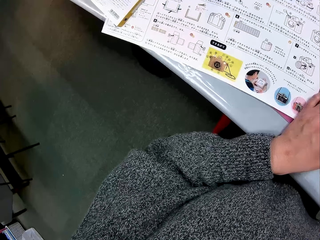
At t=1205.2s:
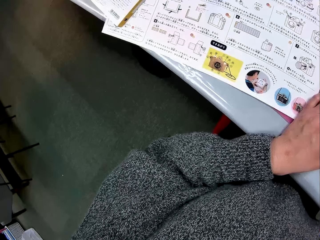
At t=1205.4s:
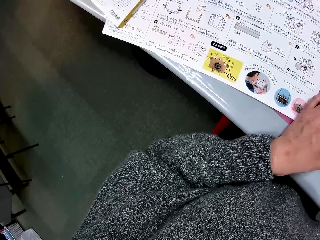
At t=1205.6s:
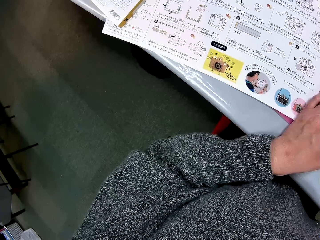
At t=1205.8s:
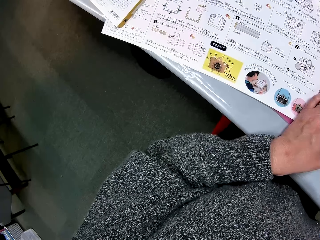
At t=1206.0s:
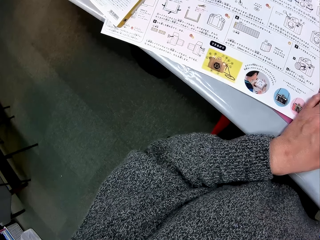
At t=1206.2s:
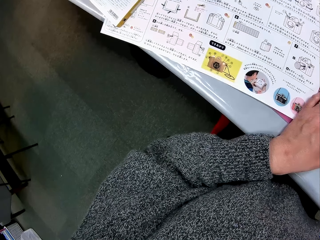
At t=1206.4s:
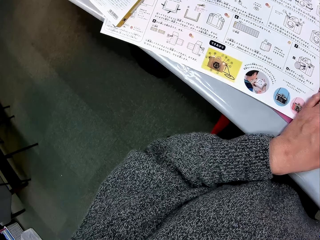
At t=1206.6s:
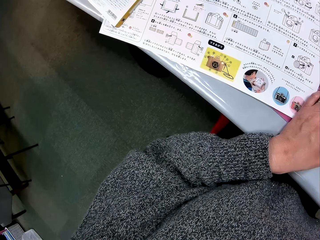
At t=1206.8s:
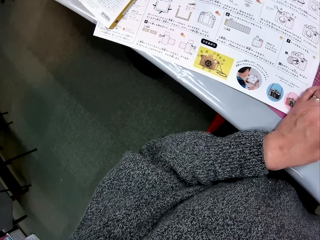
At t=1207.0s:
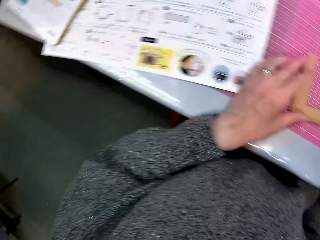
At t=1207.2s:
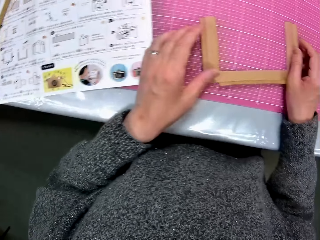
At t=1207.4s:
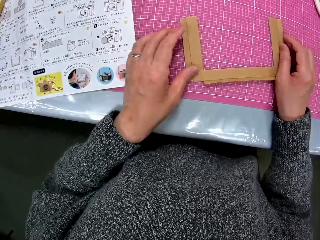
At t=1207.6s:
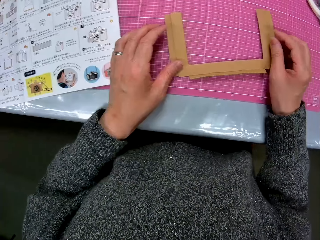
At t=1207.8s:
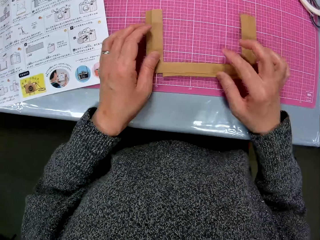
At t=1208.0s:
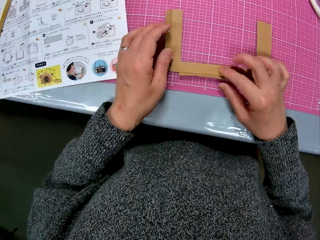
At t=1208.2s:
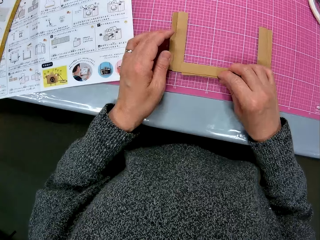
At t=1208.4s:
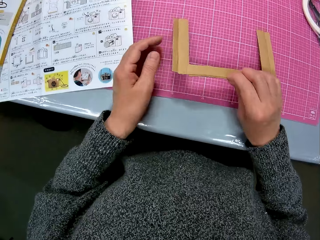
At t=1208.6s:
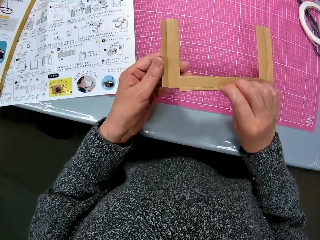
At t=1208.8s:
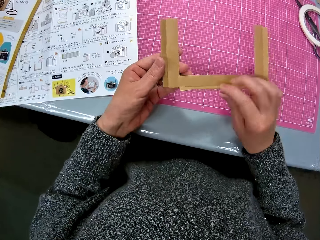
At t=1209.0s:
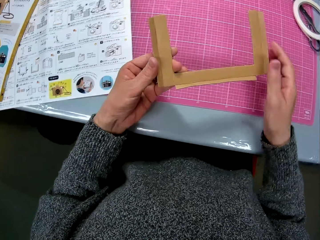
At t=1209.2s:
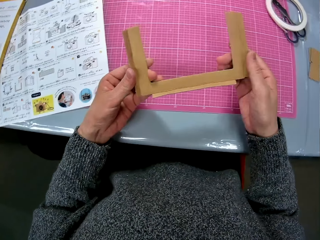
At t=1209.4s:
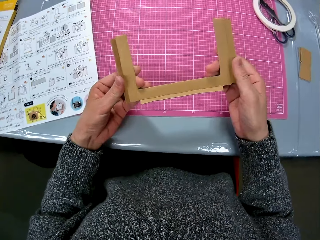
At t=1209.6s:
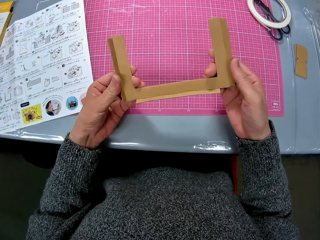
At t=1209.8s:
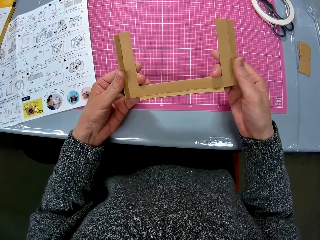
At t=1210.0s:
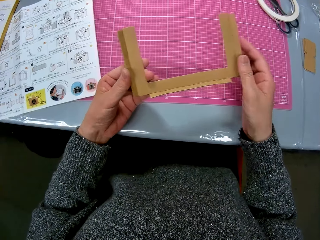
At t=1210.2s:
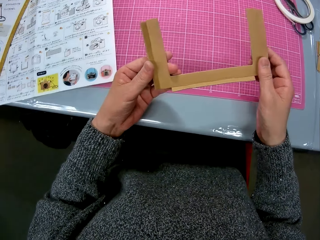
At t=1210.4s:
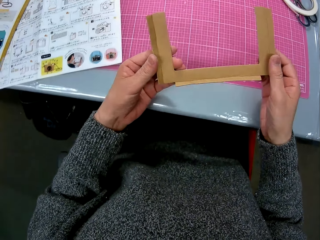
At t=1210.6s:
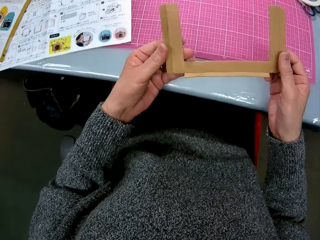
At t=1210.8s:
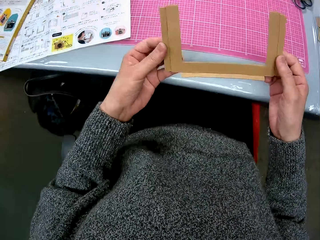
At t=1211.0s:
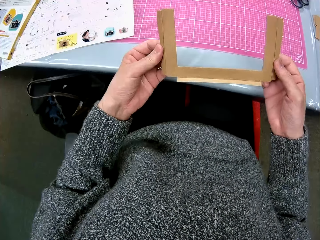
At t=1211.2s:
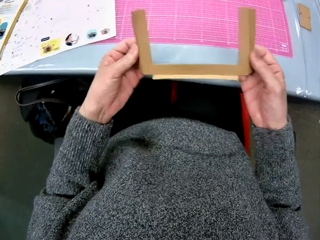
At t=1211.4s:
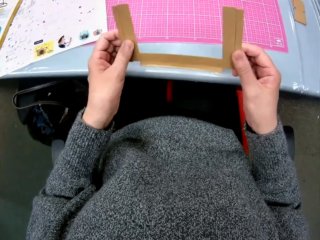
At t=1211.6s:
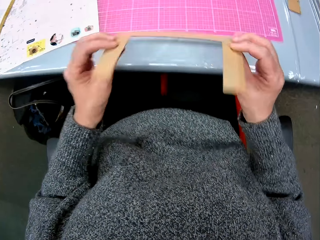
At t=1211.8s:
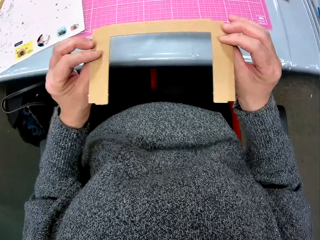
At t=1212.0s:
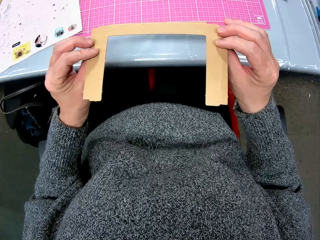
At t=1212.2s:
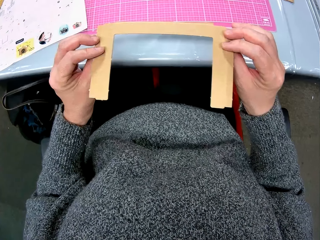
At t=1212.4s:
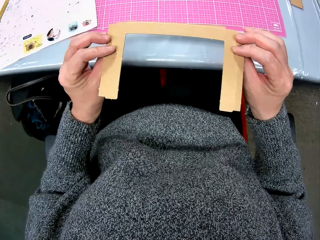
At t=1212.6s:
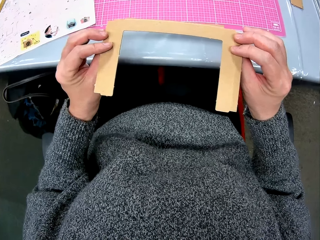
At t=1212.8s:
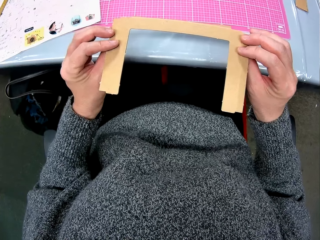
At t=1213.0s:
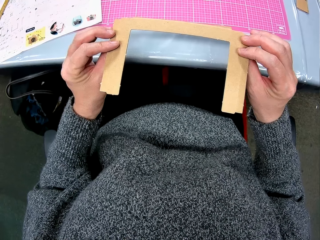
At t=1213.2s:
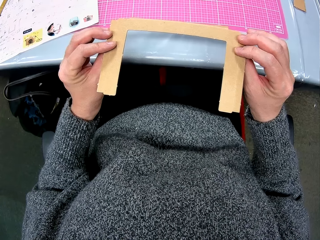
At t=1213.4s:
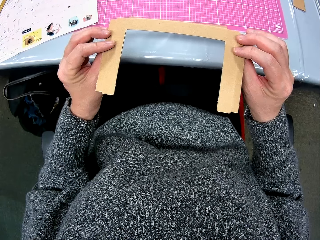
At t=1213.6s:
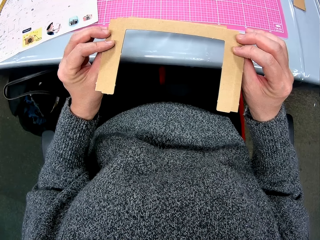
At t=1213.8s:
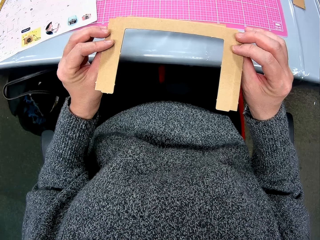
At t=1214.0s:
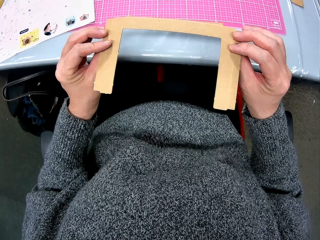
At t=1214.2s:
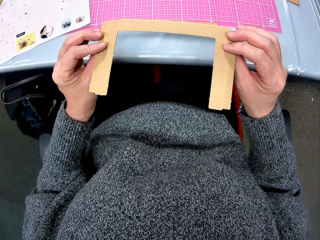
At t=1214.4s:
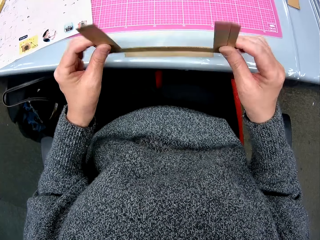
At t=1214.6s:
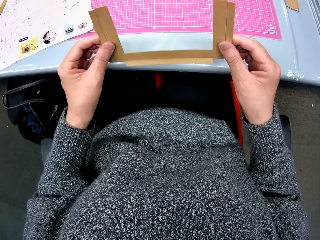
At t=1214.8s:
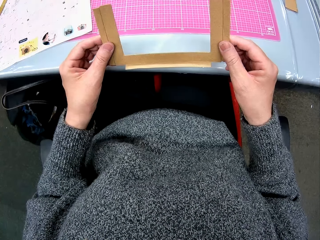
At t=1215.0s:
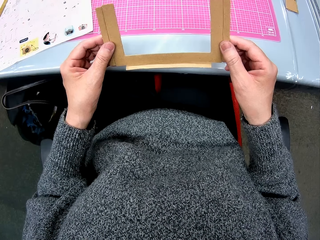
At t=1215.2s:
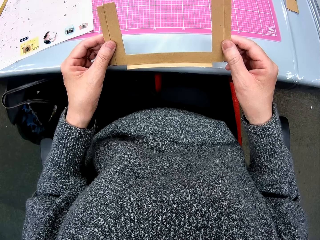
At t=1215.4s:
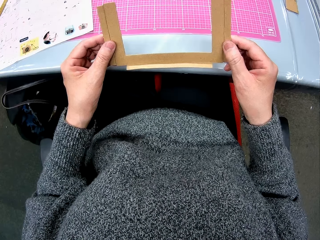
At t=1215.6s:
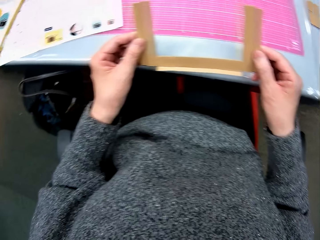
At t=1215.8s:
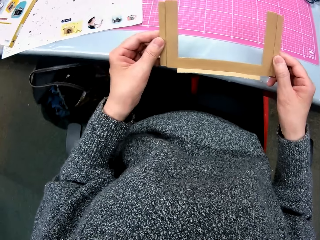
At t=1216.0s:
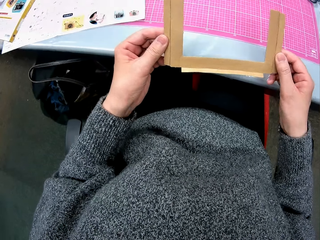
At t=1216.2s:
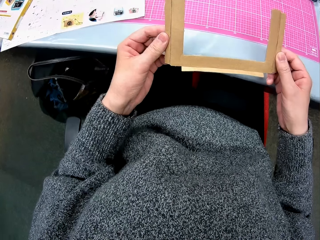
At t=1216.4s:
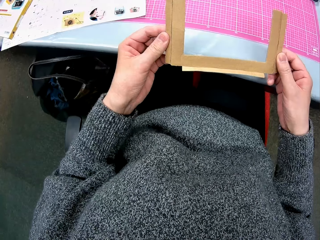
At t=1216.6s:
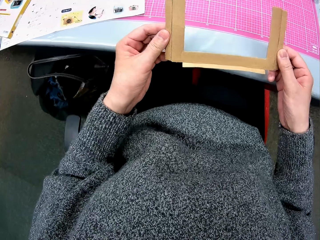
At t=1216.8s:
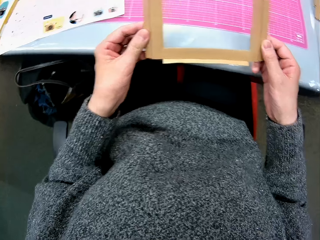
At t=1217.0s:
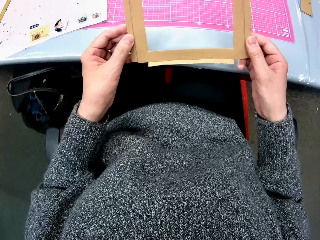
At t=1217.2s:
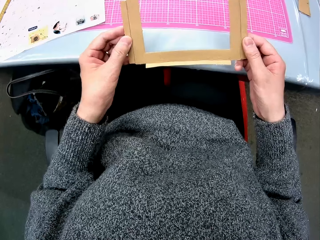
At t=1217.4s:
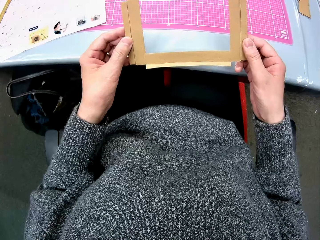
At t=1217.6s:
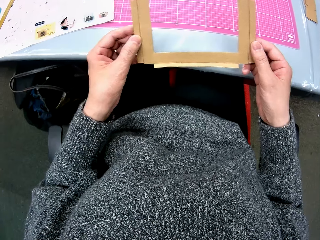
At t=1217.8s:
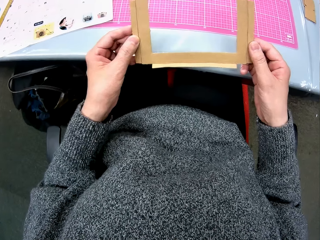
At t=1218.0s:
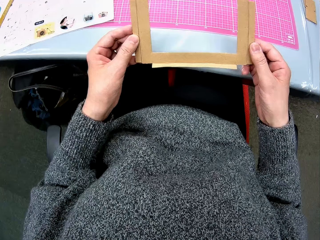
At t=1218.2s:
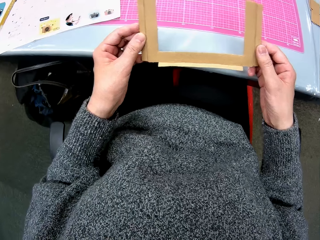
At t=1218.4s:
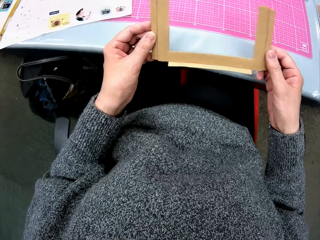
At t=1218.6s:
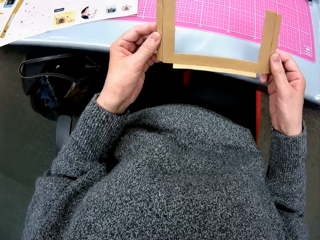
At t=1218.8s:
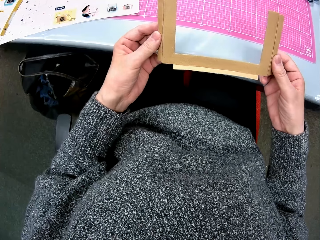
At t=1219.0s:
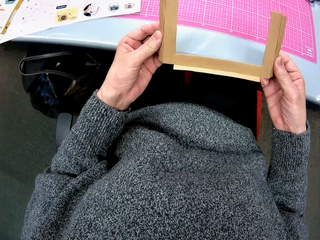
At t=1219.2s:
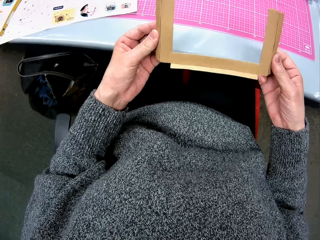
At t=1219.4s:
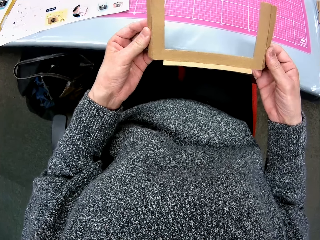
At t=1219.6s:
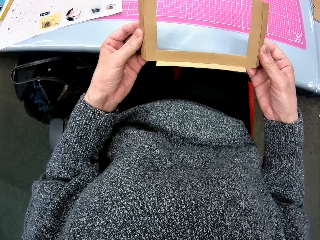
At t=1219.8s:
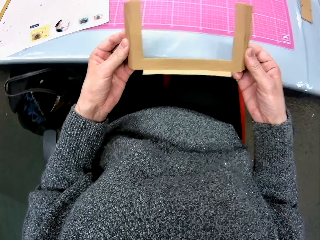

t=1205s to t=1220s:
The camera wearer picks up the cardboard piece from the cutting sheet. He holds the piece of cardboard. He turns over the cardboard piece in his hands. He turns over the cardboard piece in his hands again. He holds the piece of cardboard.

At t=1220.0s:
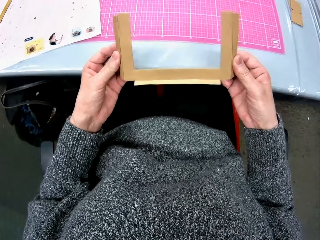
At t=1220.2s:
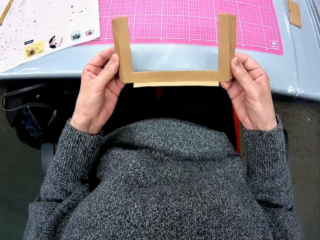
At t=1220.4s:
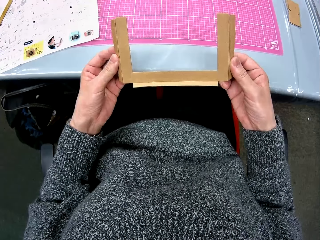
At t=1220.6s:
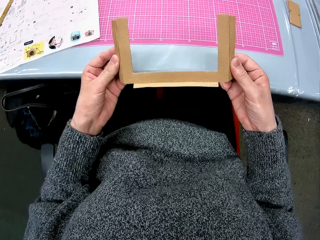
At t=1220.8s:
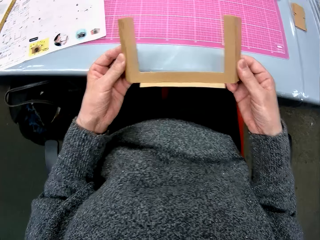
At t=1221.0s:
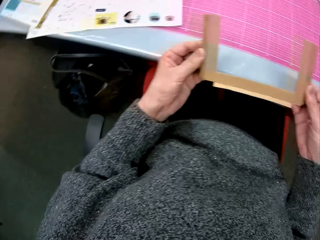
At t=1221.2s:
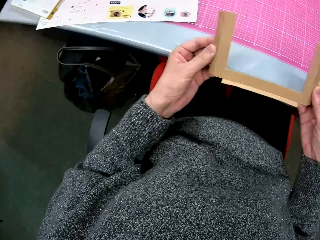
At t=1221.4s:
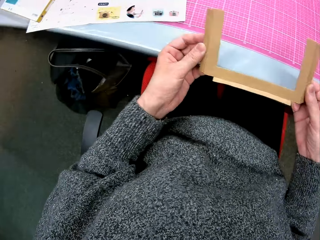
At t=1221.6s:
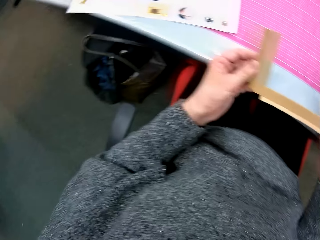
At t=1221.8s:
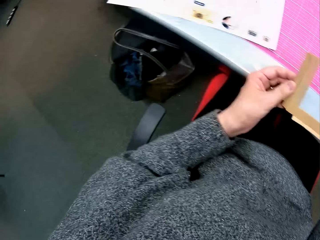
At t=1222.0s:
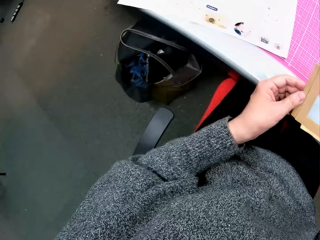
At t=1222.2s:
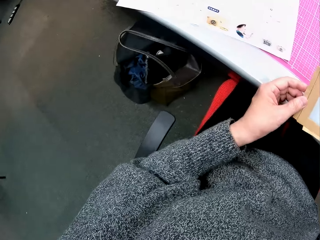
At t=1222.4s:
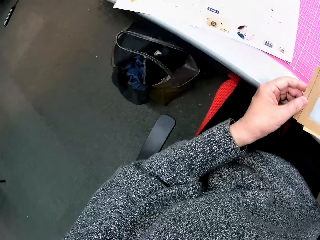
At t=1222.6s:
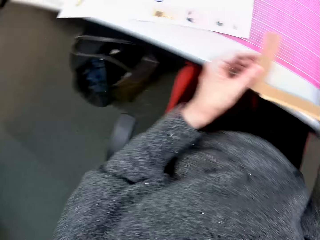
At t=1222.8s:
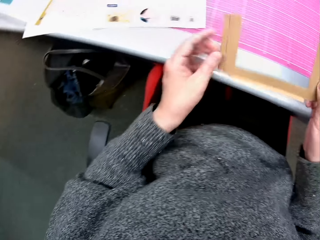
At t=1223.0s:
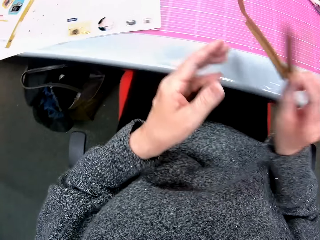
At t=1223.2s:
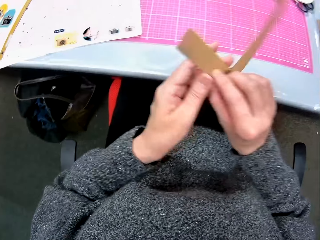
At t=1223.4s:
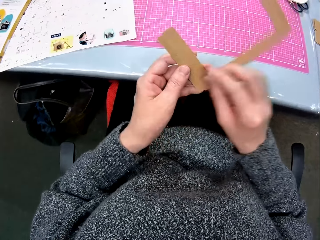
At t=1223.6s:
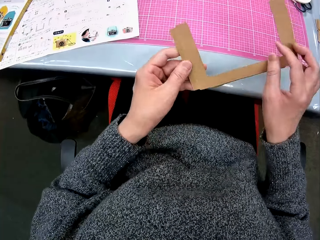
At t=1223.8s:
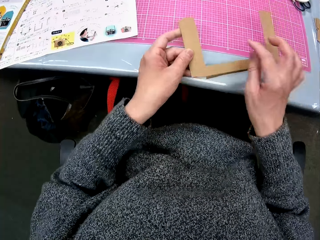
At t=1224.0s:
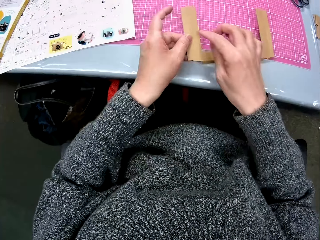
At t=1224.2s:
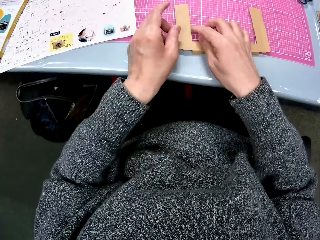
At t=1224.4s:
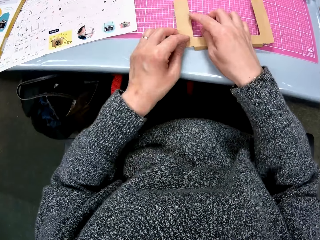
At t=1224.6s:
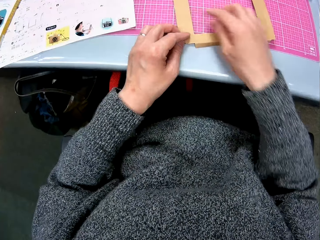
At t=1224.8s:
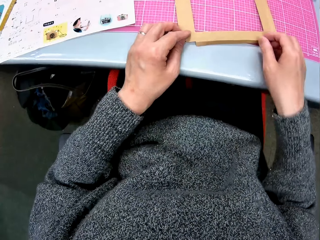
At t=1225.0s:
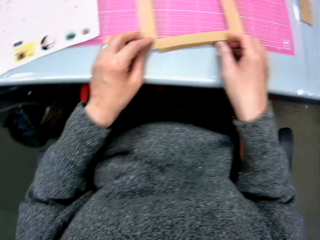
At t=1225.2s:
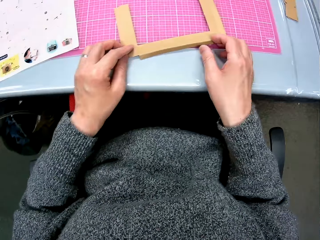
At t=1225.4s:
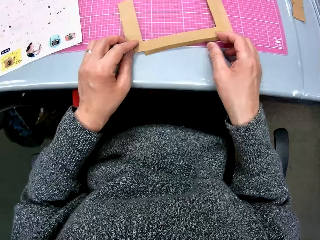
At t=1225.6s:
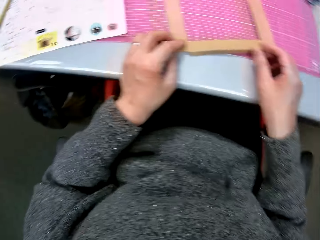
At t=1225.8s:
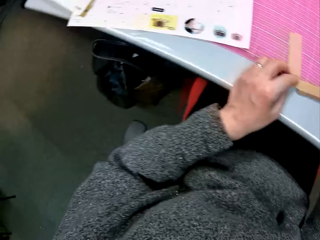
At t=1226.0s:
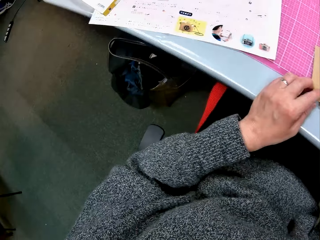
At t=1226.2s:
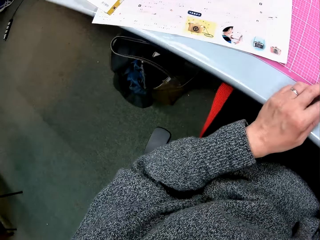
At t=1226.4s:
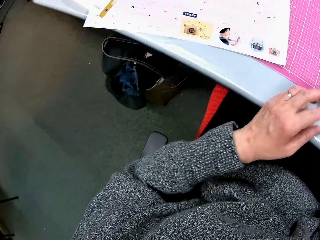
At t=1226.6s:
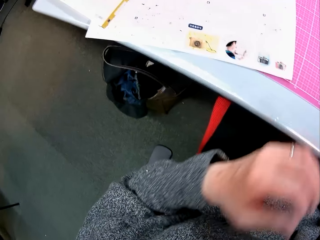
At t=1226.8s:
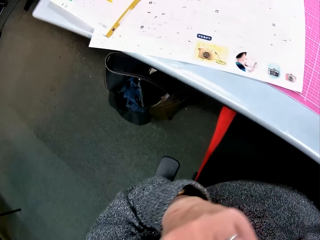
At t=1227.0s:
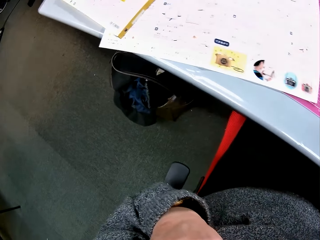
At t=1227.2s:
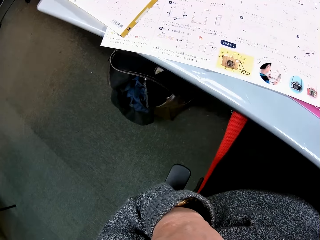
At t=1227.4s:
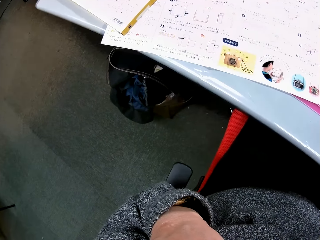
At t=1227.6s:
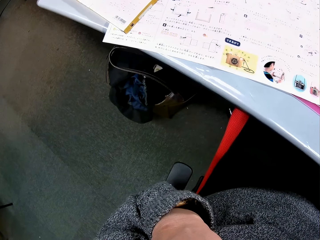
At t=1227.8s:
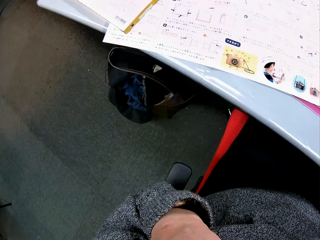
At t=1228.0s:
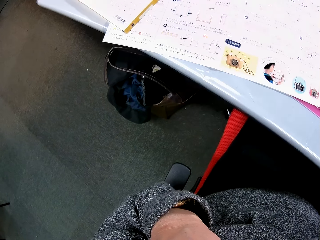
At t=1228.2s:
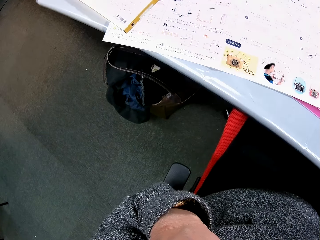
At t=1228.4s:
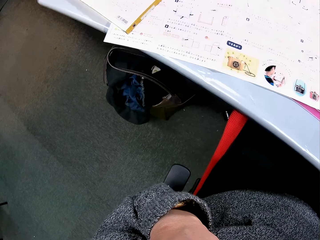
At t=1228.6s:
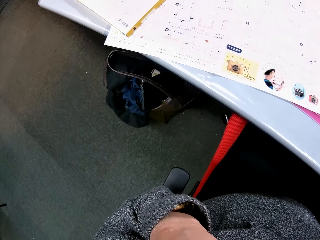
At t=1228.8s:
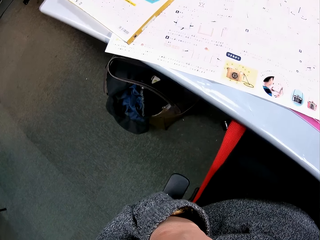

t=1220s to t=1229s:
The camera wearer turns over the cardboard piece in his hands. He places the cardboard piece on the cutting sheet. He raises his left hand to his face.
